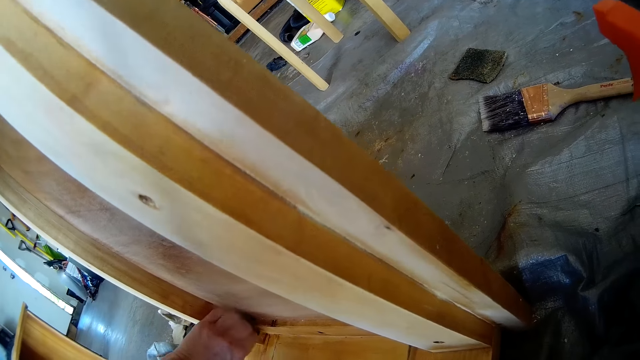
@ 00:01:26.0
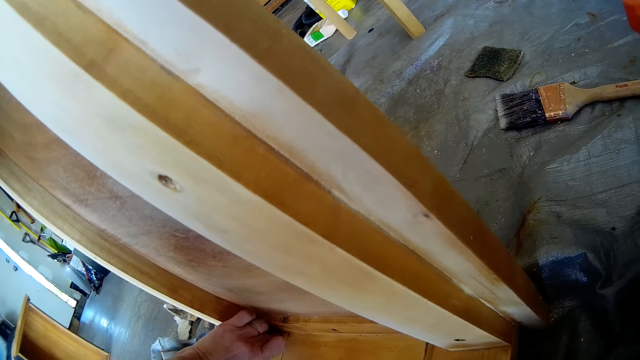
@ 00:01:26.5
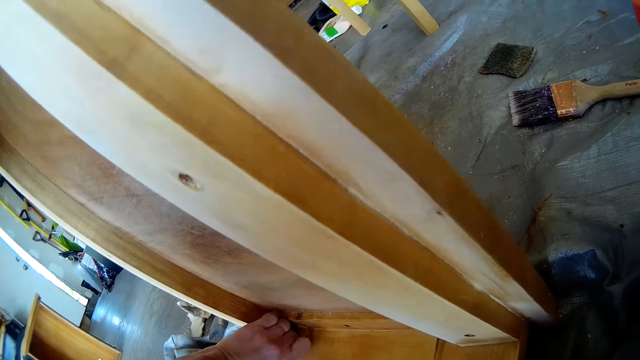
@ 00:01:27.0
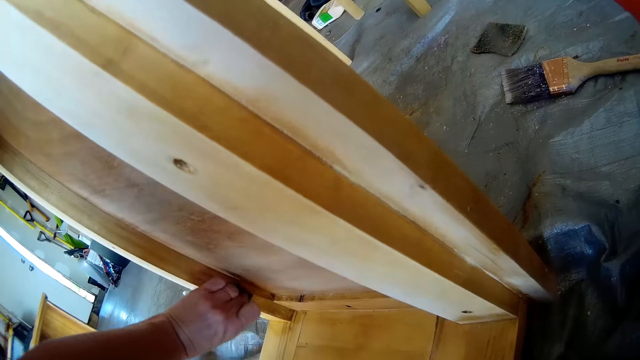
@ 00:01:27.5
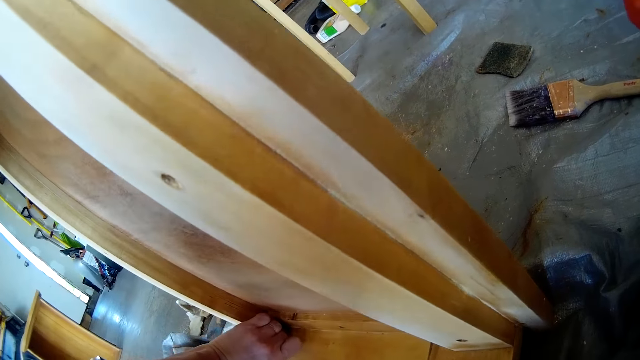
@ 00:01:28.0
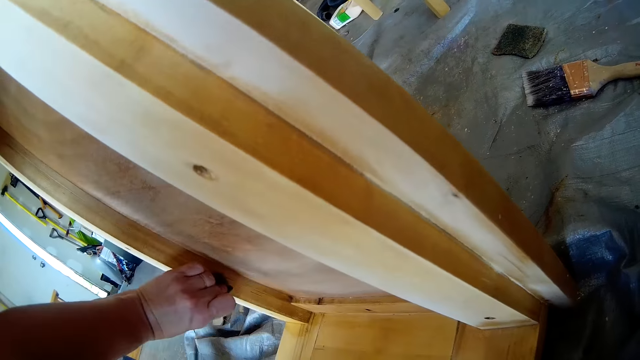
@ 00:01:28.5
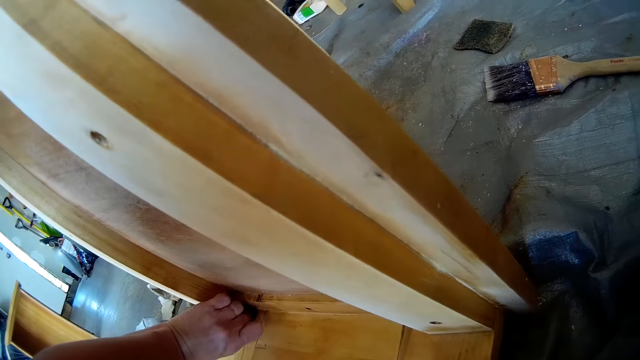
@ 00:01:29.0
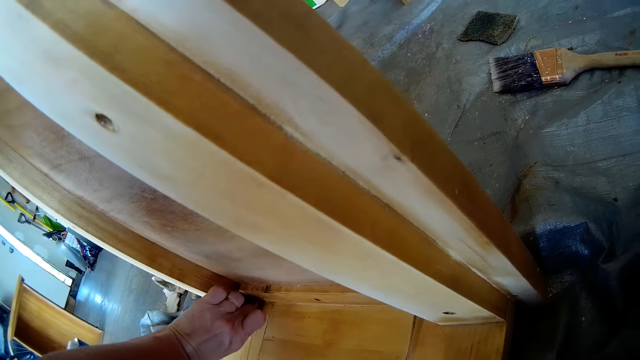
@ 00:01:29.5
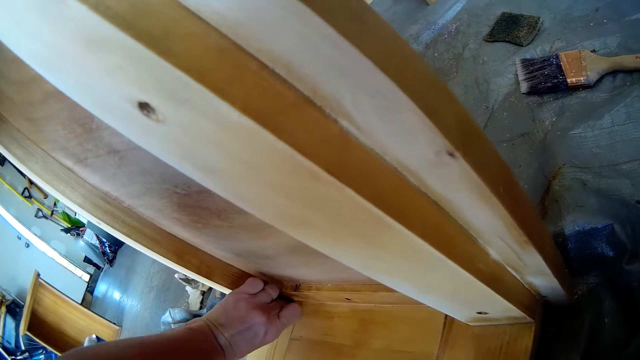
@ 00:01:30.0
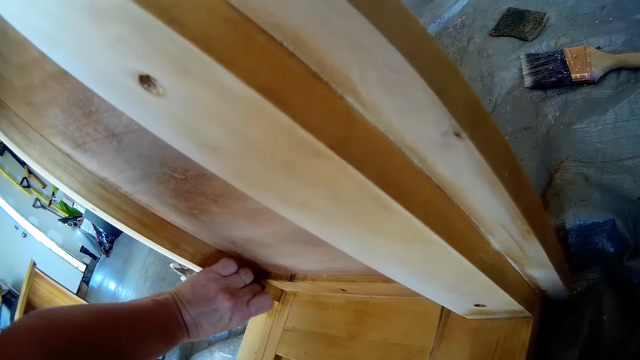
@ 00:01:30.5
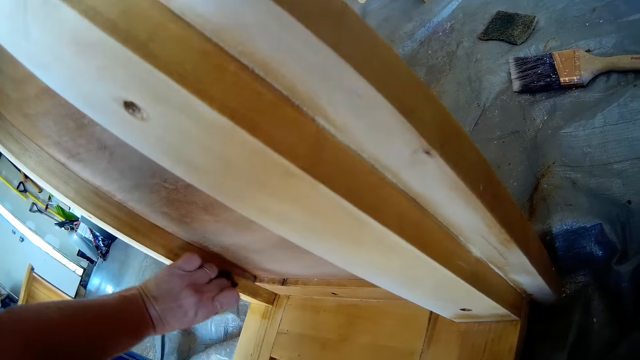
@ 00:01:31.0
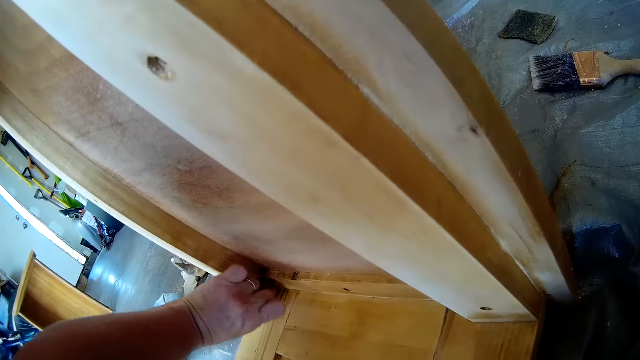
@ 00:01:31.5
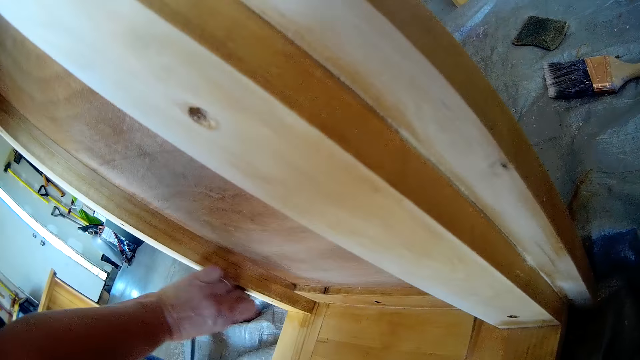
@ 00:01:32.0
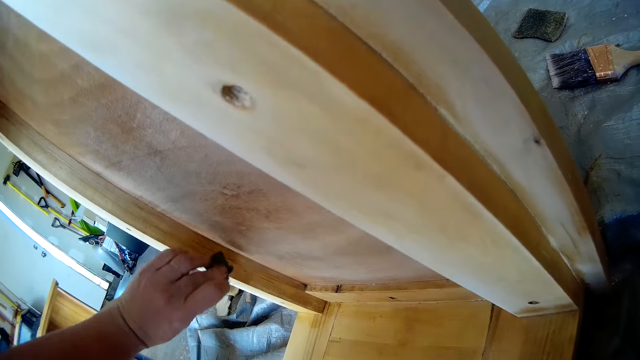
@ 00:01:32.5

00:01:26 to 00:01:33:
The camera wearer scrubs the edges. They clean the furniture with a sponge.

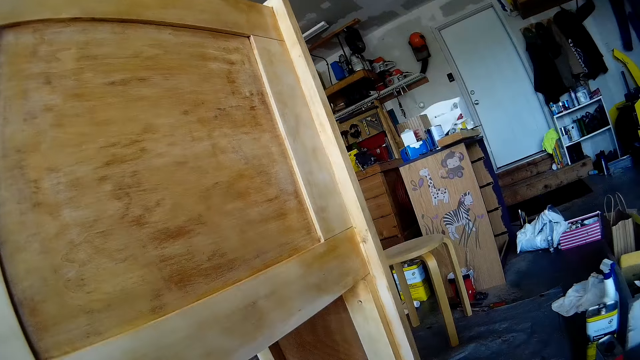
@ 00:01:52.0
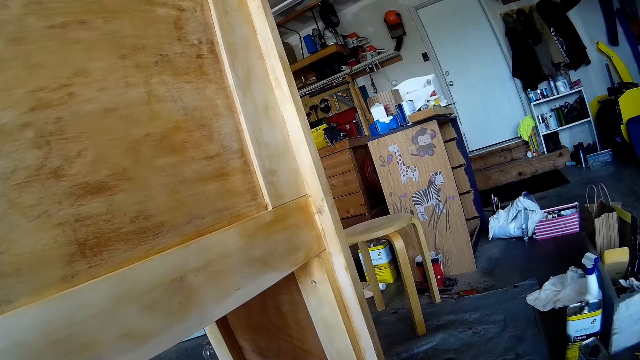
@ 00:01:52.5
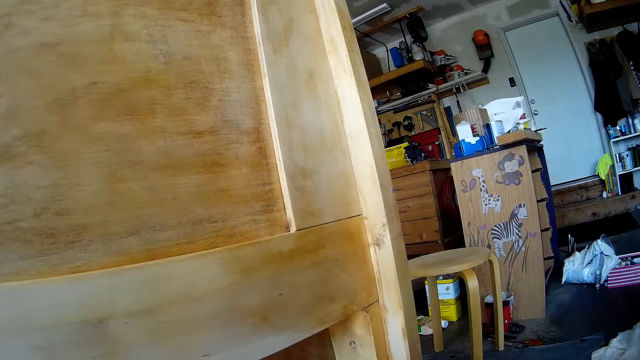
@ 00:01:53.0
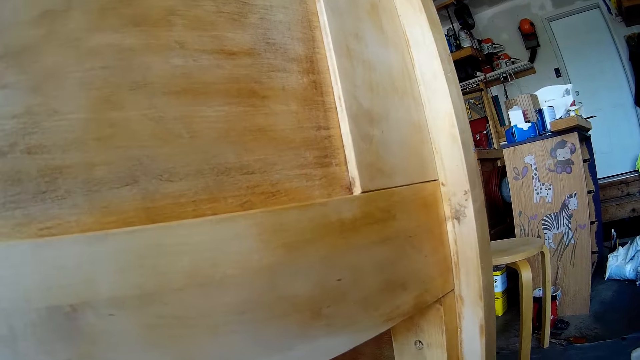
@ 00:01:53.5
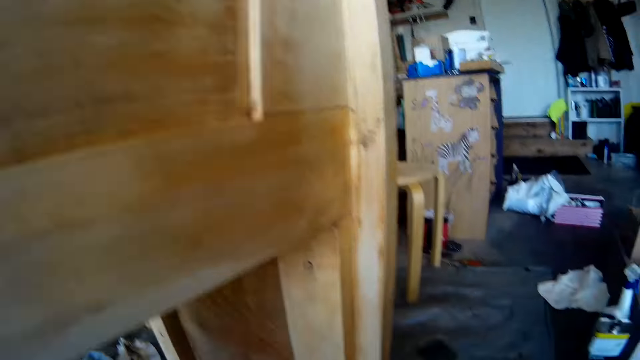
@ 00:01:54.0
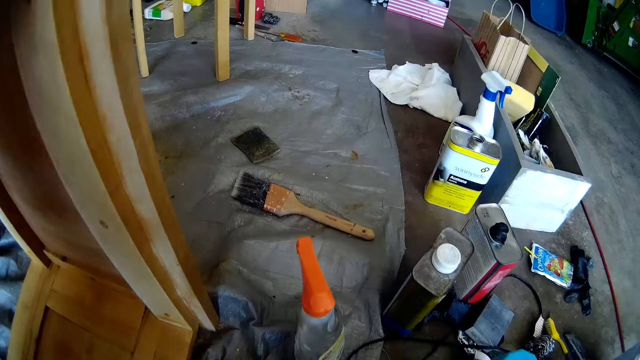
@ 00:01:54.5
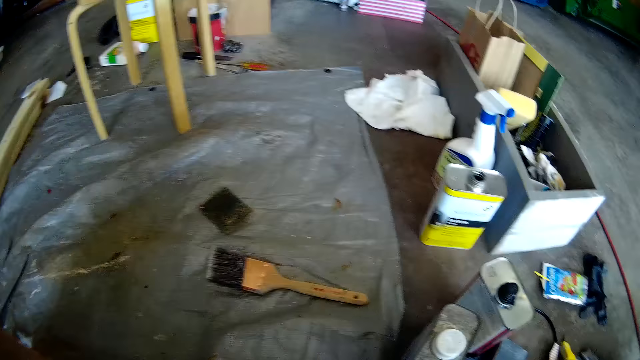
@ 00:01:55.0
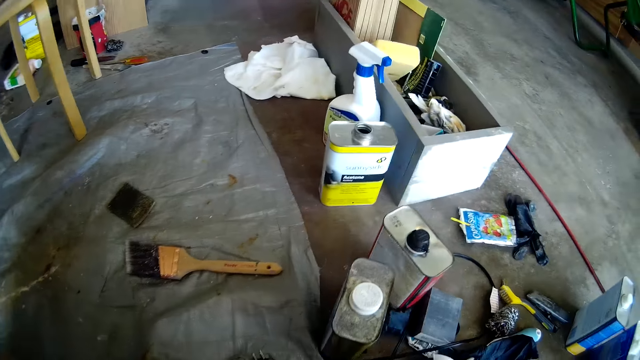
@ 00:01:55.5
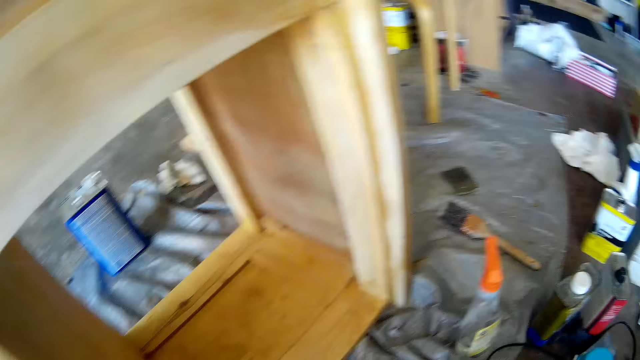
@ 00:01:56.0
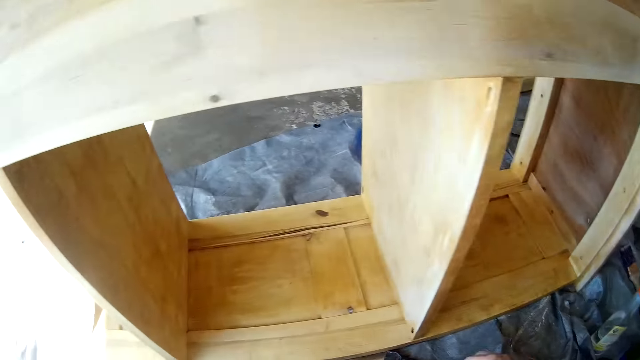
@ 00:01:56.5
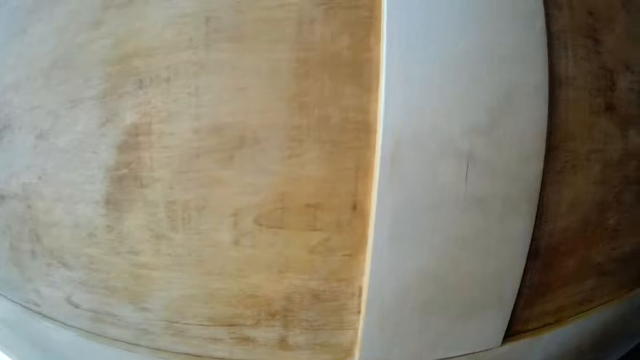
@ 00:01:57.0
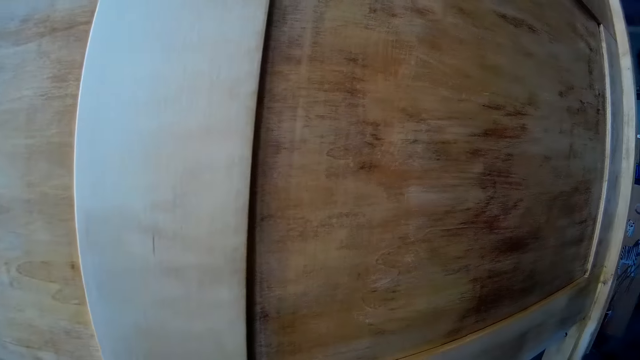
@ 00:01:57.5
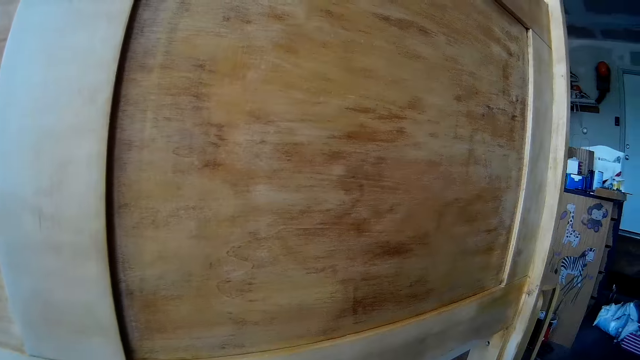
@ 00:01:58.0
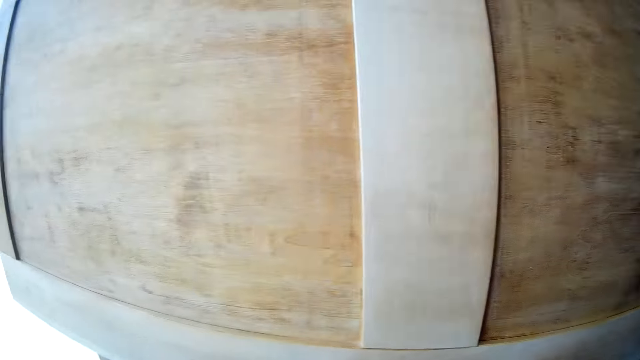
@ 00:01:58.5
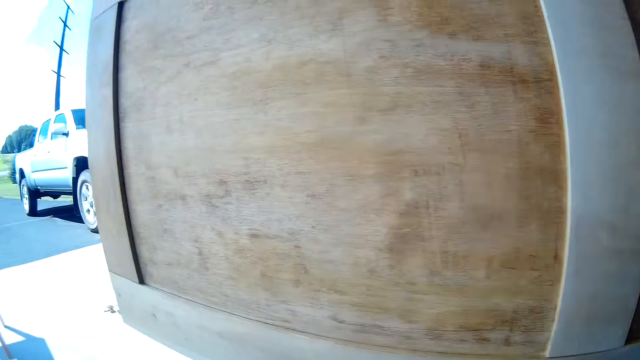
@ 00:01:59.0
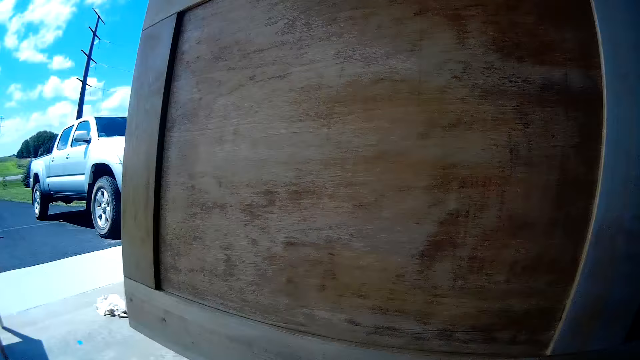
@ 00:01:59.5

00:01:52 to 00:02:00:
The camera wearer looks around. They look around again.

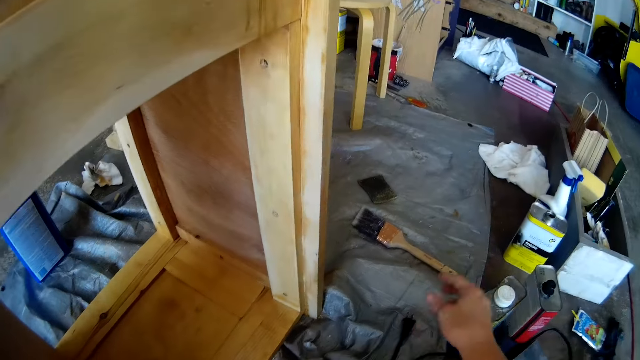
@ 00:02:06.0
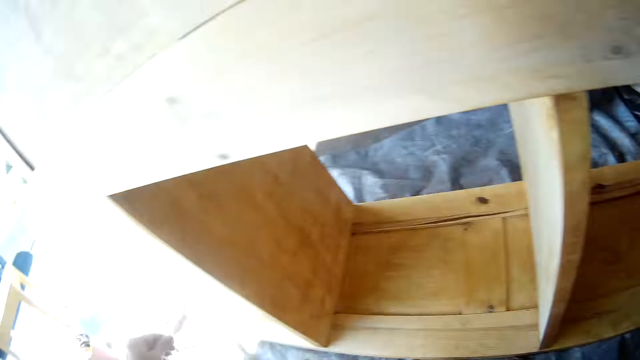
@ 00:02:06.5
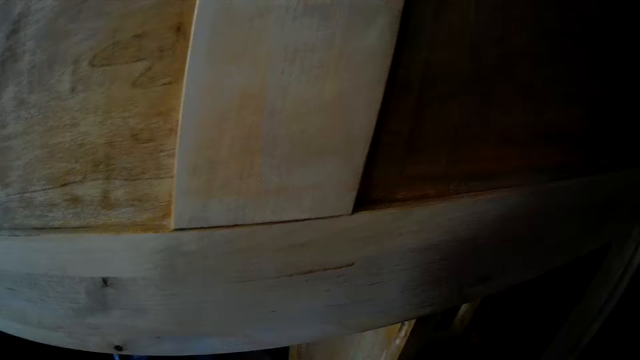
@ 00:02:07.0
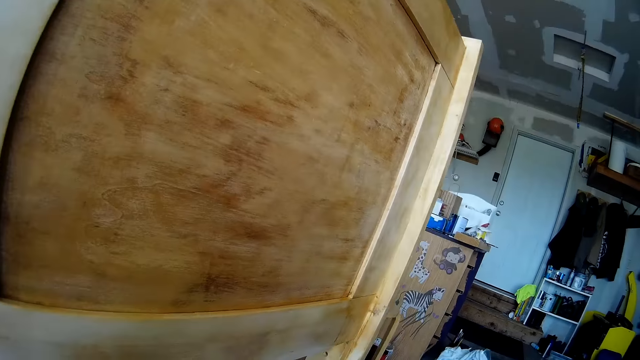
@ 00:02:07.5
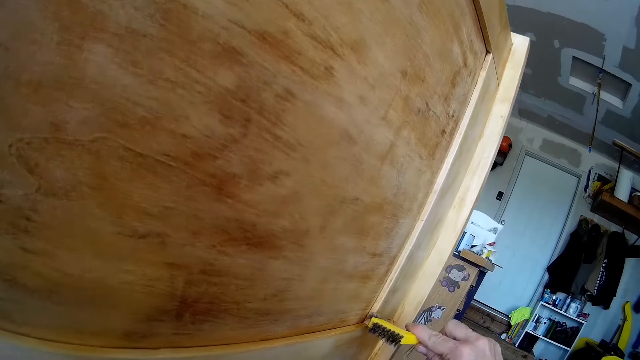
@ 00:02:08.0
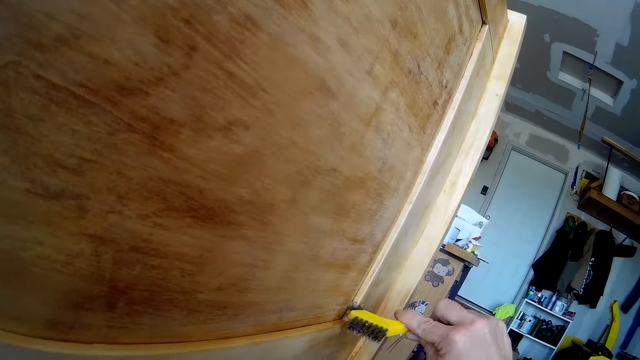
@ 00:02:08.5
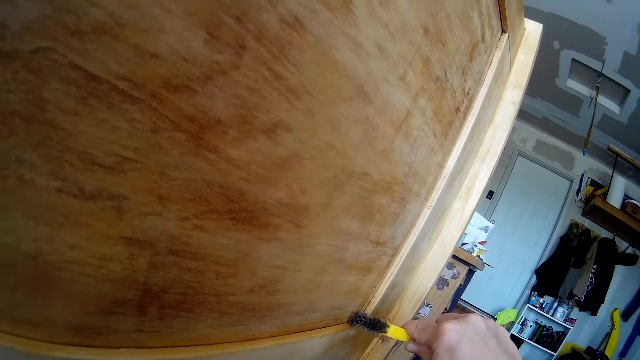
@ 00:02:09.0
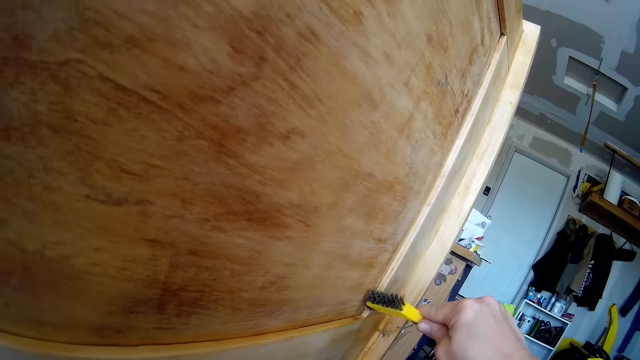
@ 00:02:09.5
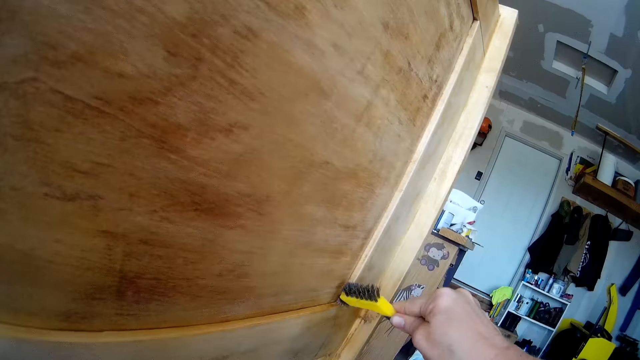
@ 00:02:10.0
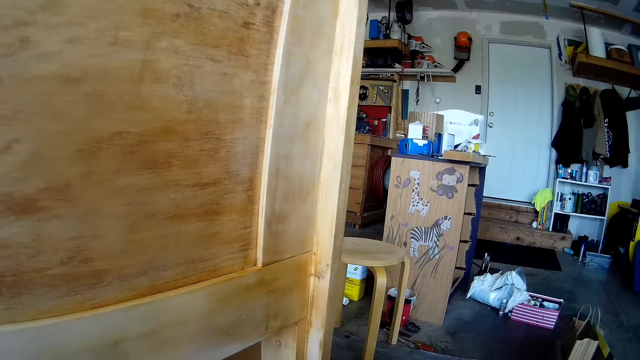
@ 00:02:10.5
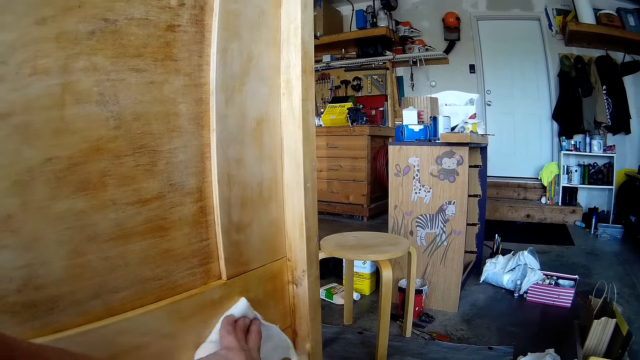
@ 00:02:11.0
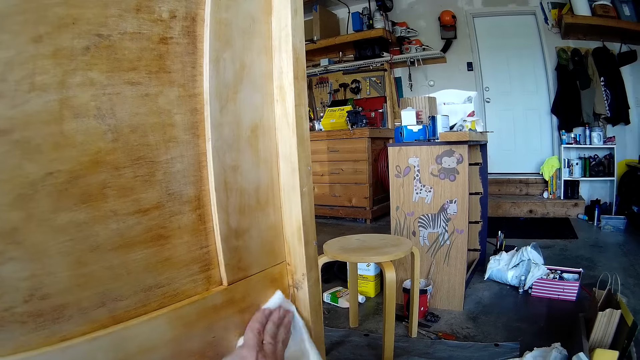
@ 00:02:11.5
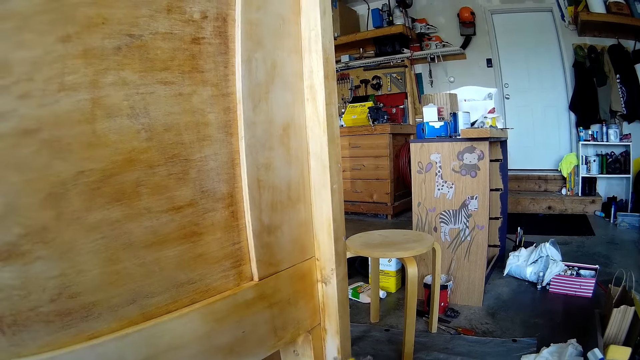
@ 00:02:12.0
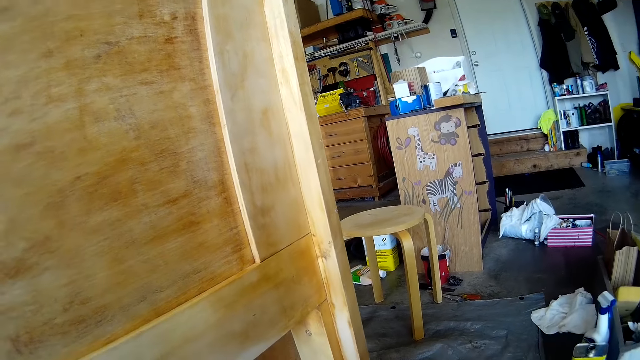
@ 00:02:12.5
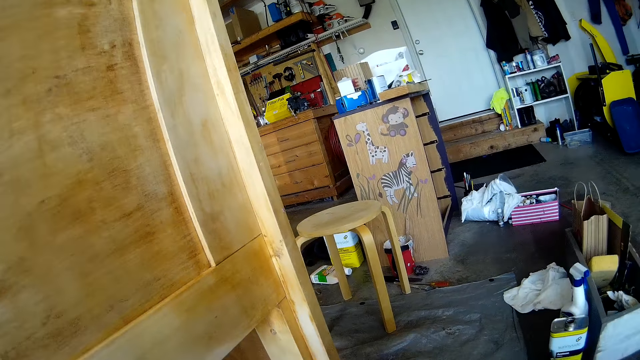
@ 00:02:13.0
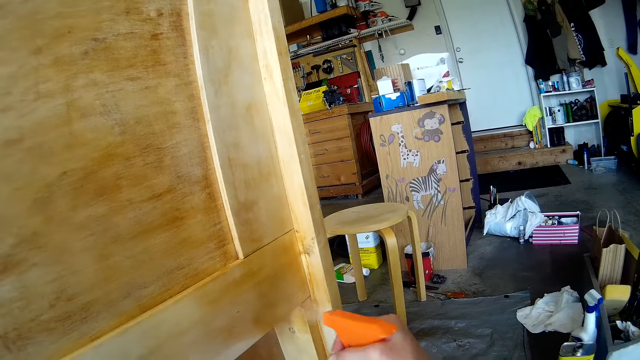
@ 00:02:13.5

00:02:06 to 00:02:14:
The camera wearer looks around. They scrub the furniture with a brush. They clean the furniture with a towel or cloth.
